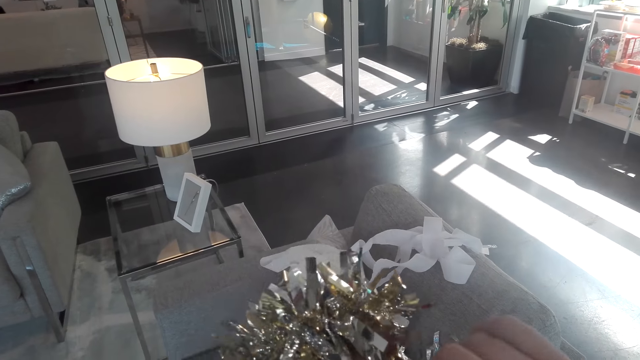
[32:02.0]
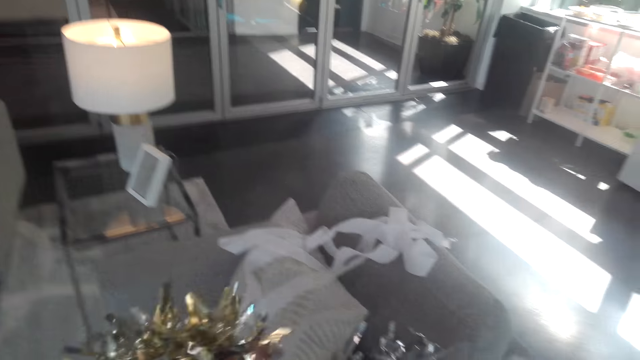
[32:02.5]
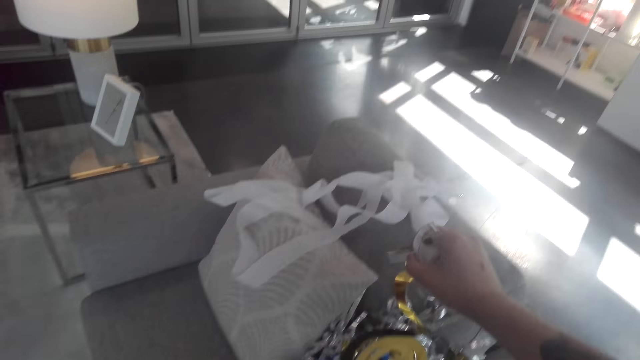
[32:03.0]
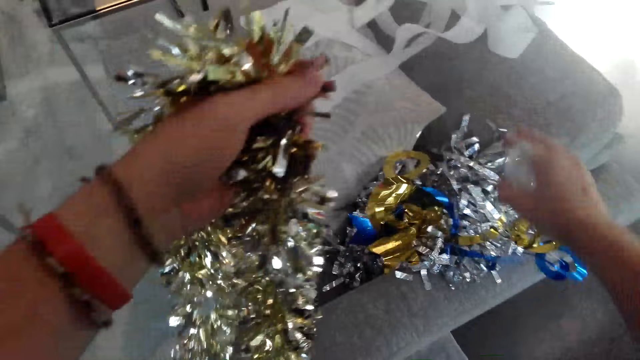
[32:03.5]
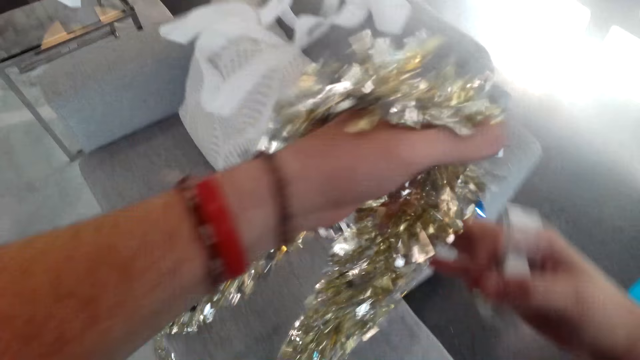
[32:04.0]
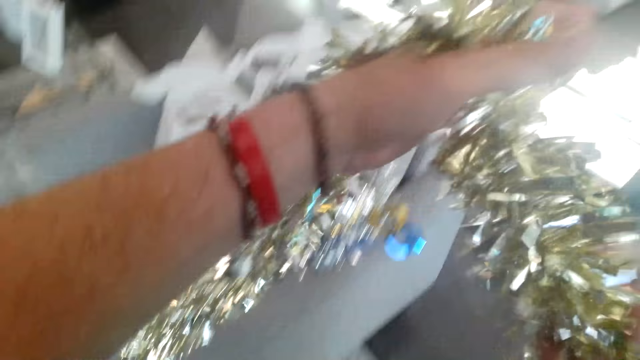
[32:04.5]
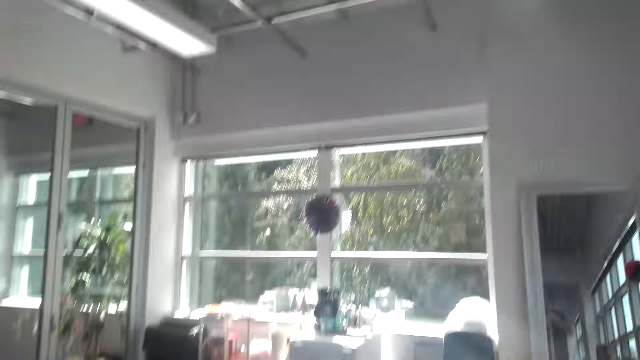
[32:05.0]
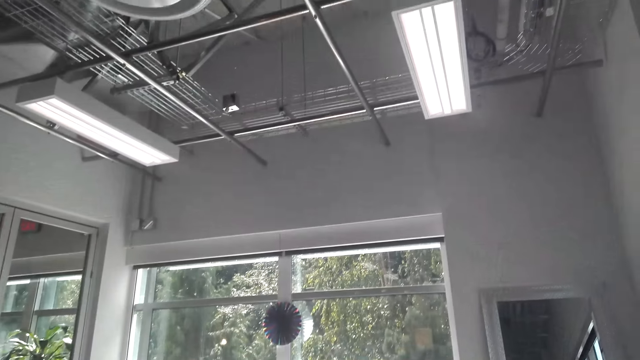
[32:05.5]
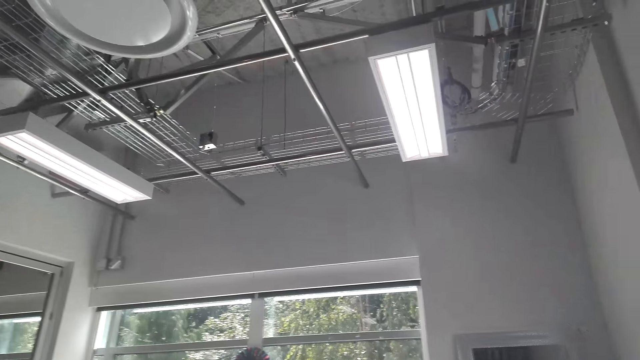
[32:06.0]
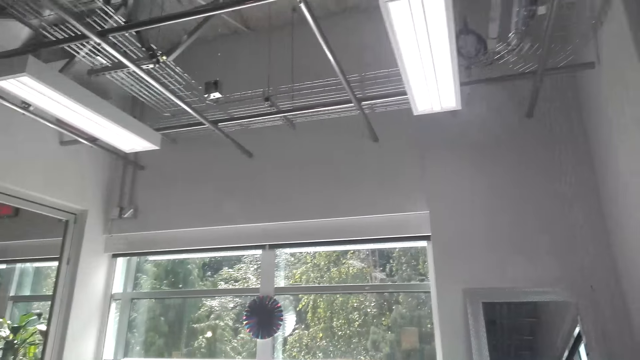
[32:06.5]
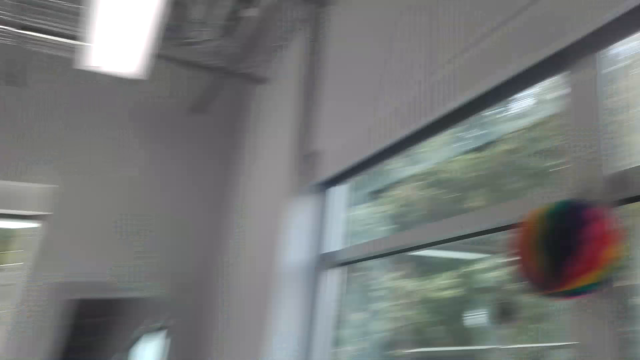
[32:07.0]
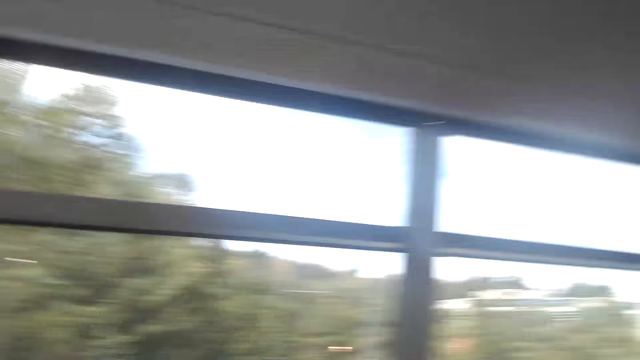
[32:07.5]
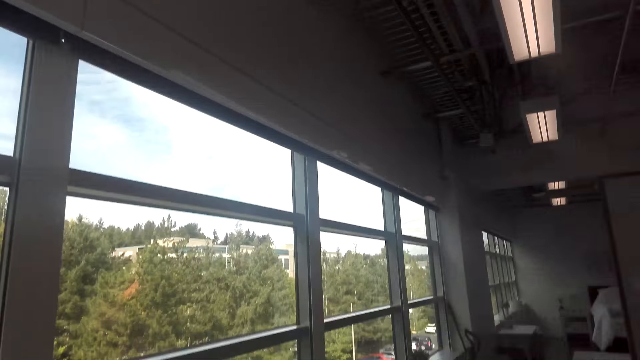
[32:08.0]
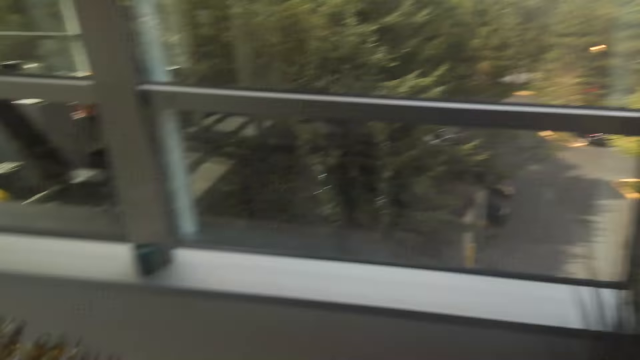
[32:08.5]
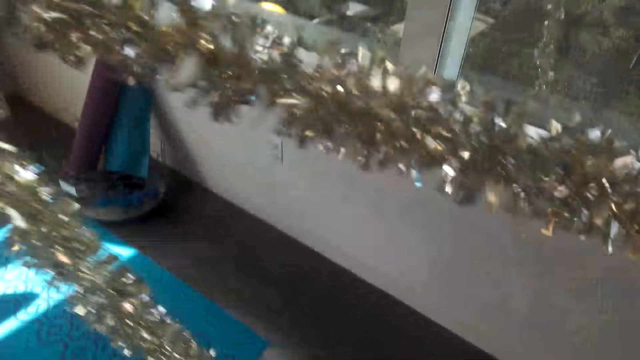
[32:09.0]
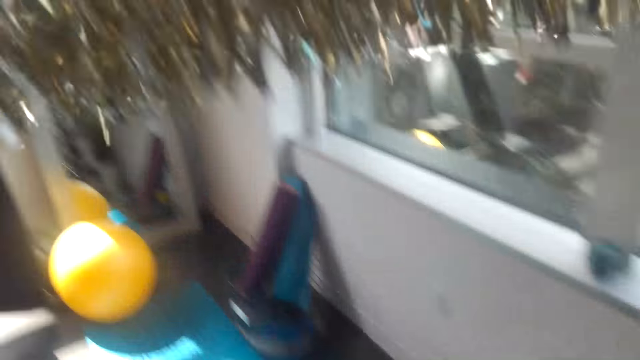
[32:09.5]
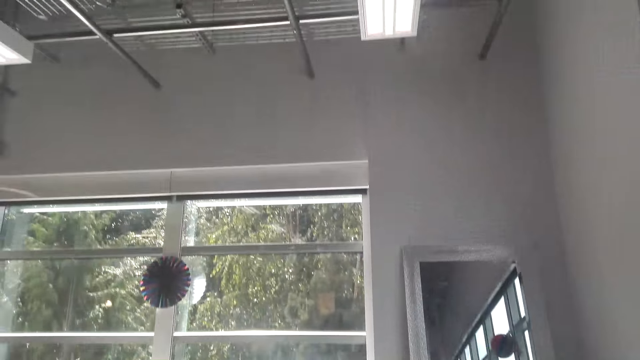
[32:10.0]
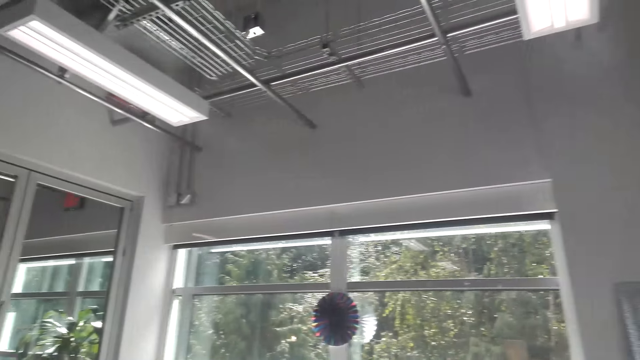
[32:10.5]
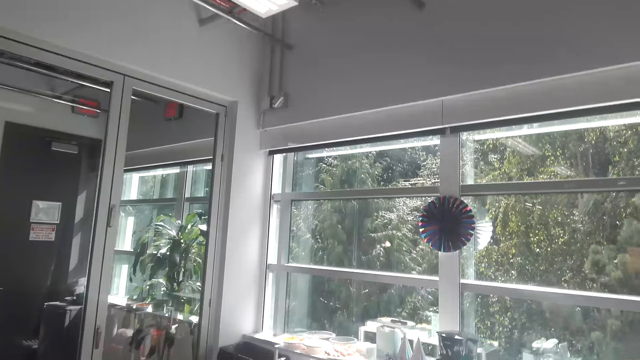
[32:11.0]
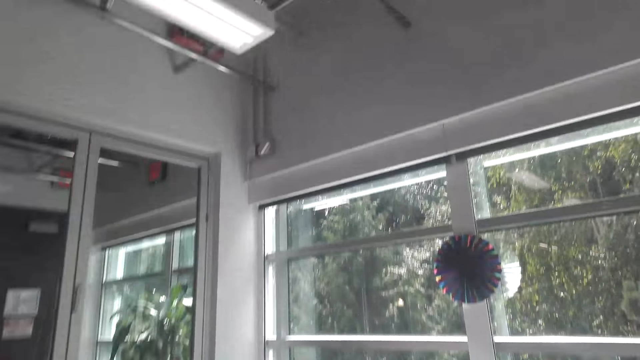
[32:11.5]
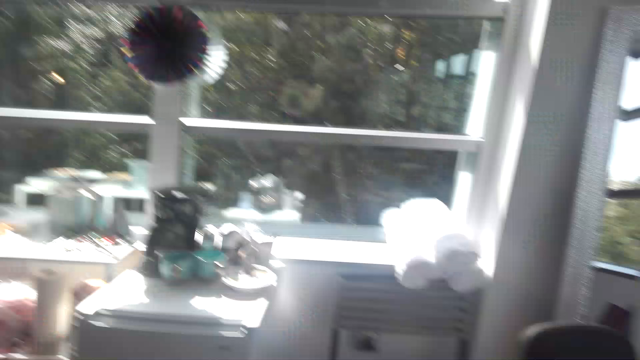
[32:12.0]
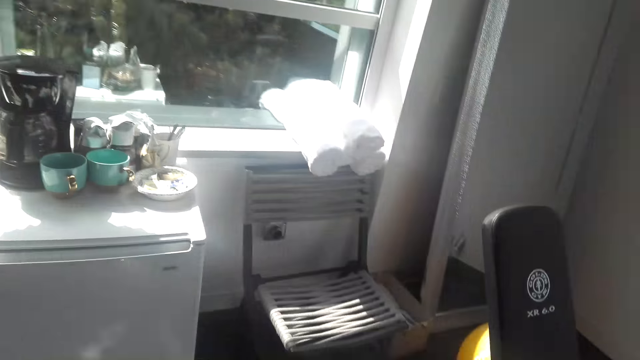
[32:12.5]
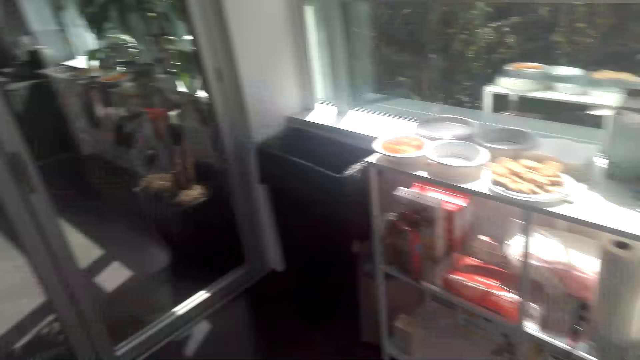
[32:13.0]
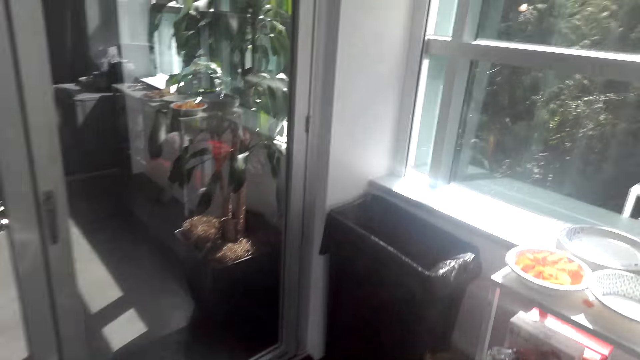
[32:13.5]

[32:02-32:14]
The camera wearer separates the decoration. They put the decorative ribbon down. They lift up the decorative ribbon. They walk around the room. They lift up the decorative ribbon. They hold the decoration with both hands. They walk around the room.

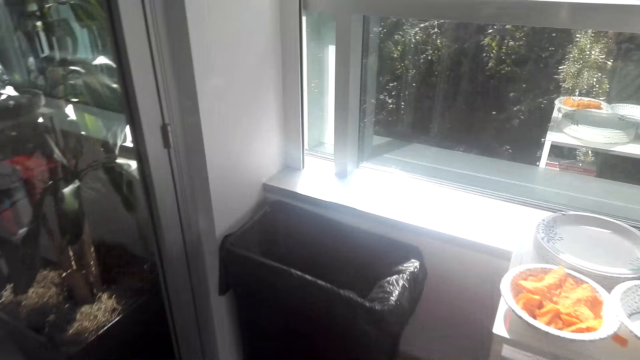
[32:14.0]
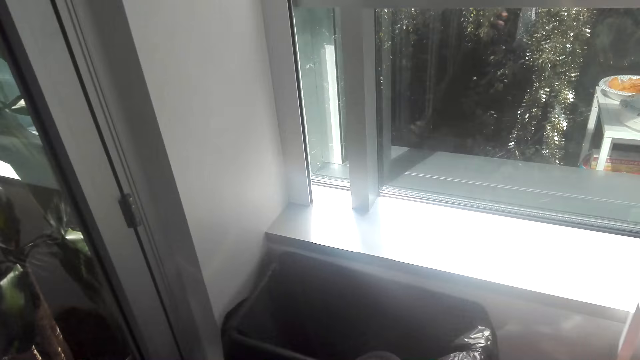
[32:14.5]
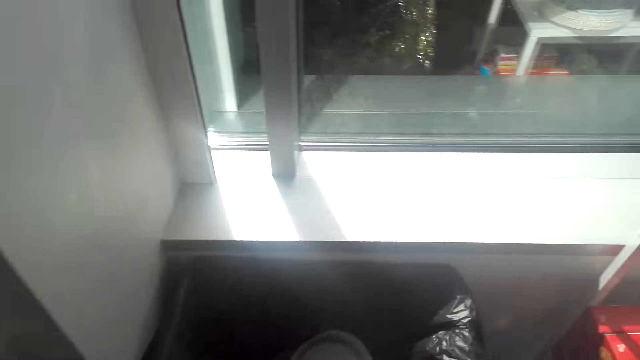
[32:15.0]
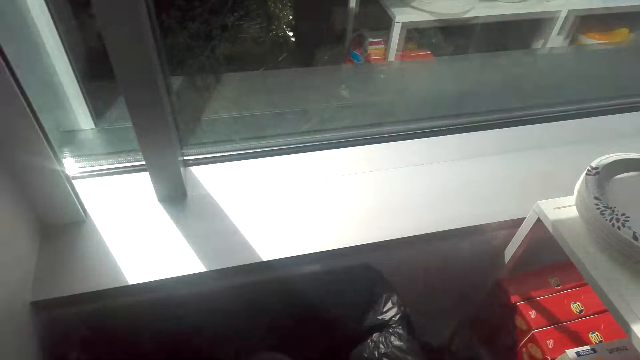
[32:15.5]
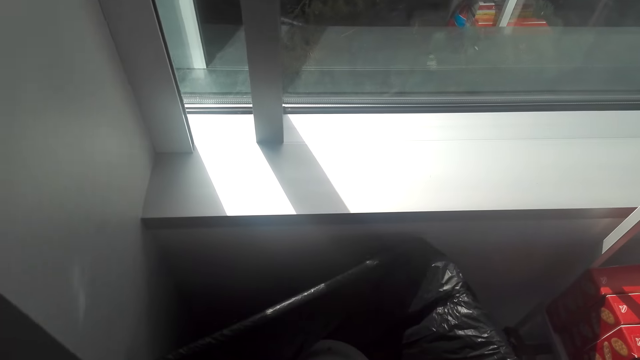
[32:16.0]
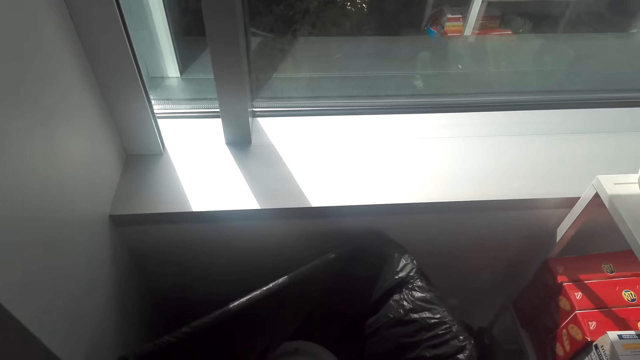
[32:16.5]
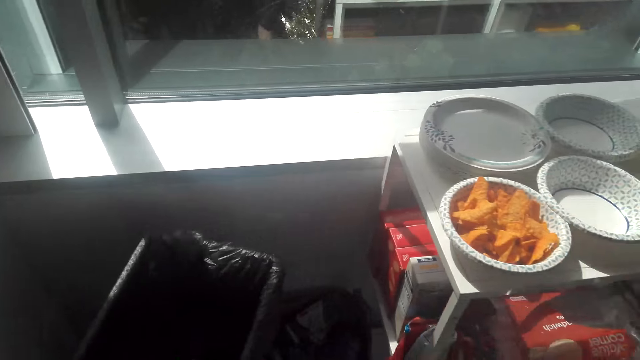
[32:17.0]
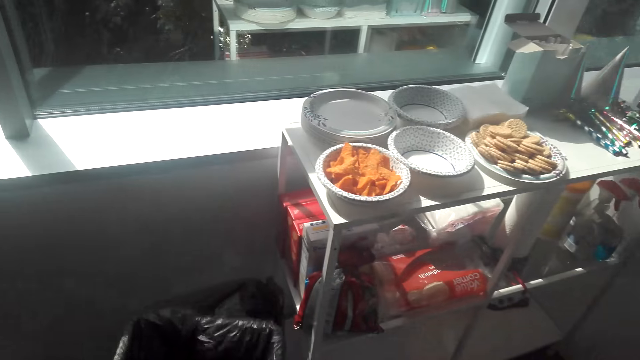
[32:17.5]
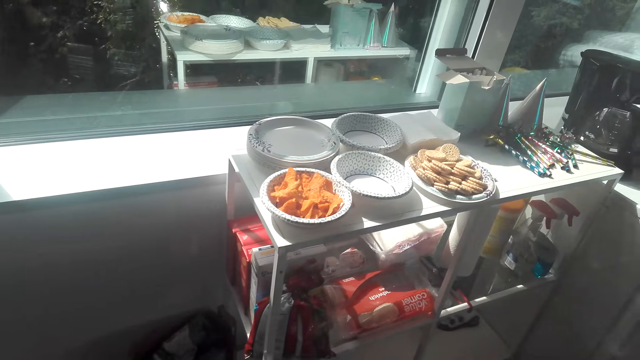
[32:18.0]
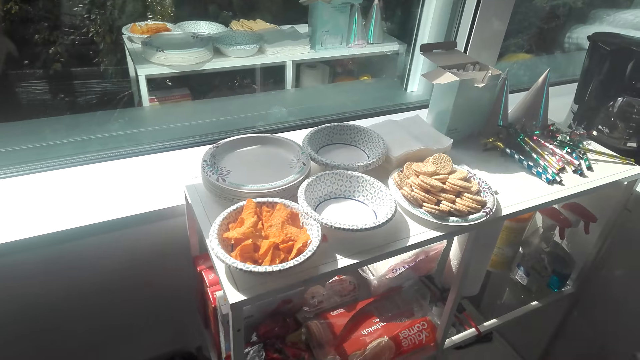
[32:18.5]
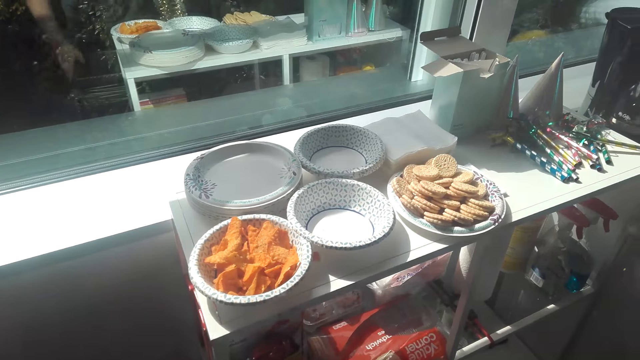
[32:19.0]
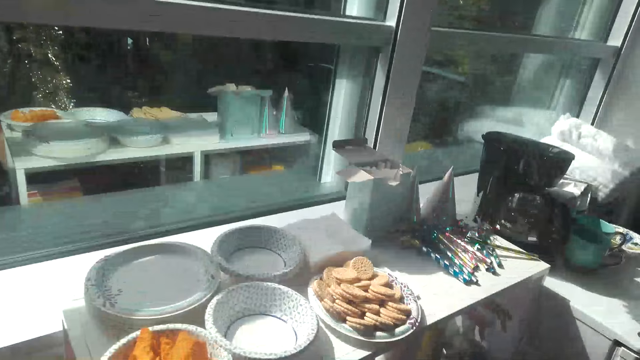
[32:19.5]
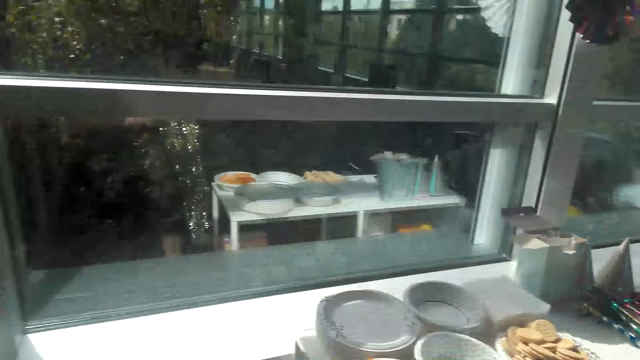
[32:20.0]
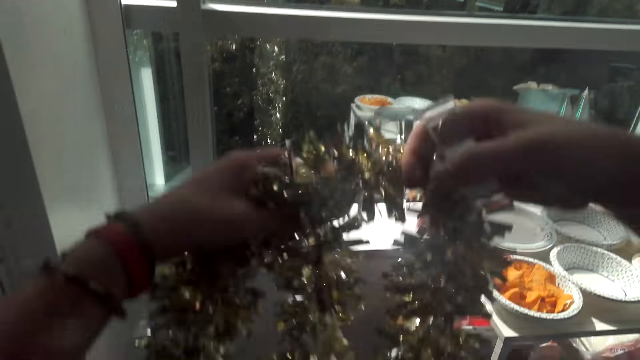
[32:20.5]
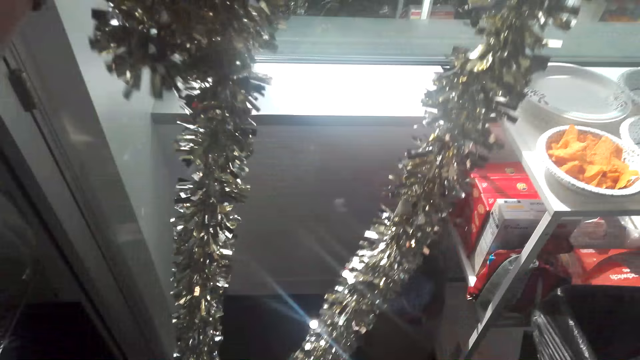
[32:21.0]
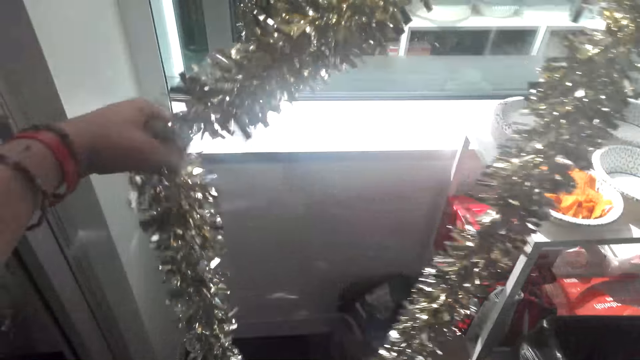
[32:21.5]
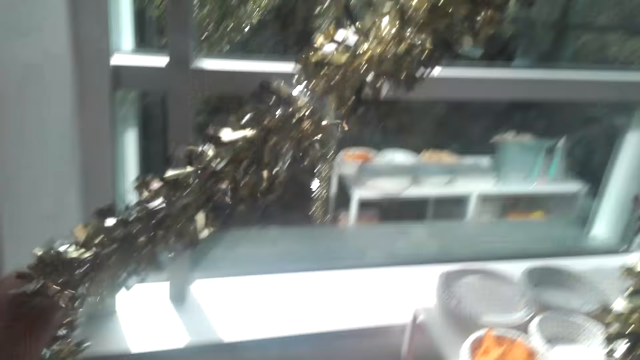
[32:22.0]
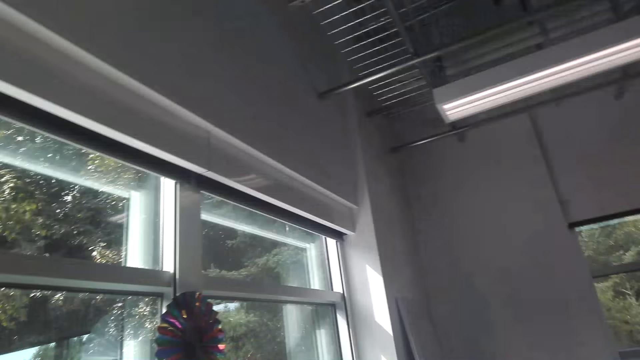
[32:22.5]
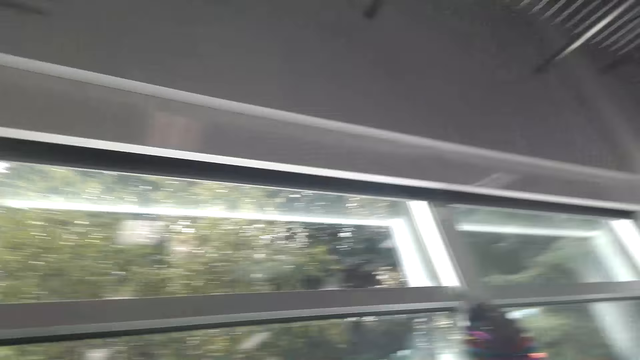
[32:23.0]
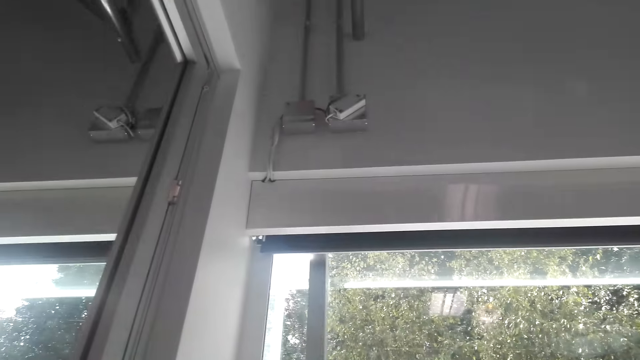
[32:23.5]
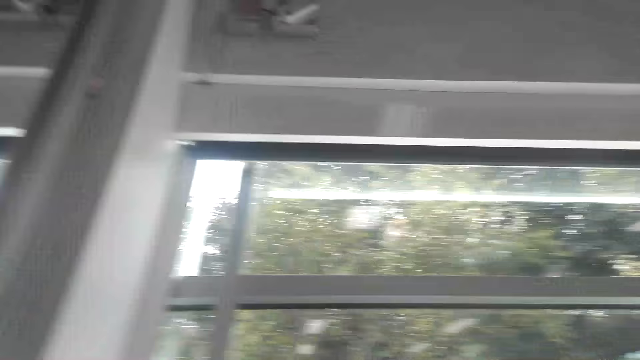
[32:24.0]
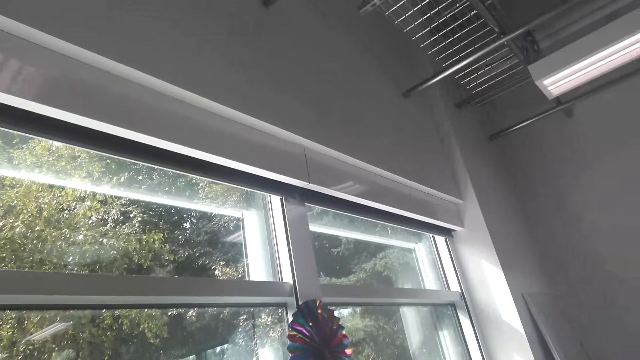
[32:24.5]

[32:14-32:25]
The camera wearer moves the trash bin aside. They walk around the room. They lift up the decorative ribbon. They hold the decoration with both hands. They walk around the room.
